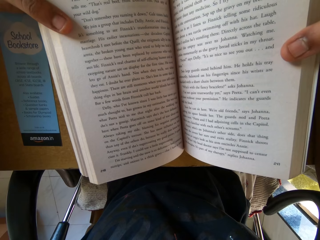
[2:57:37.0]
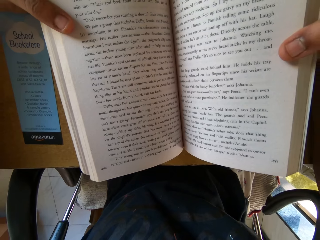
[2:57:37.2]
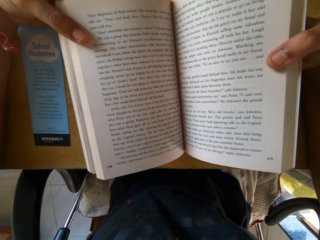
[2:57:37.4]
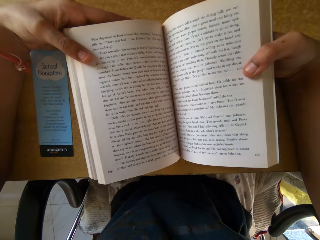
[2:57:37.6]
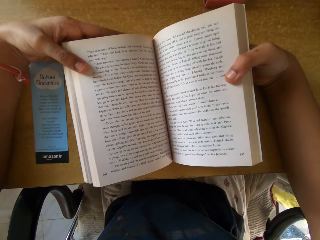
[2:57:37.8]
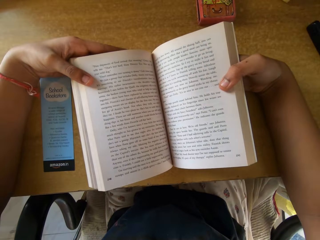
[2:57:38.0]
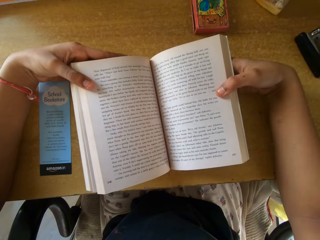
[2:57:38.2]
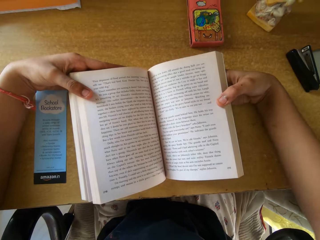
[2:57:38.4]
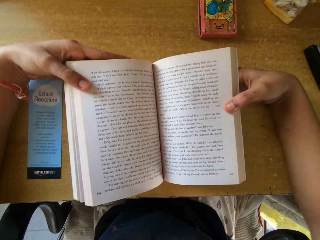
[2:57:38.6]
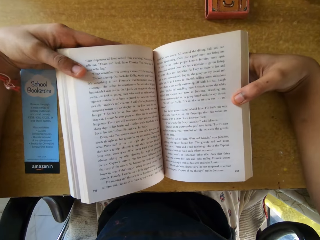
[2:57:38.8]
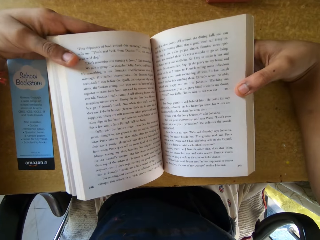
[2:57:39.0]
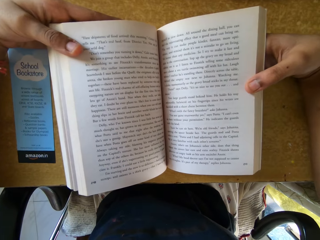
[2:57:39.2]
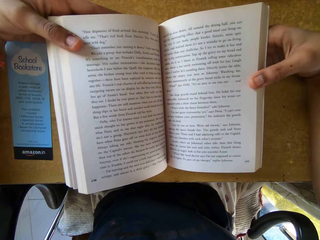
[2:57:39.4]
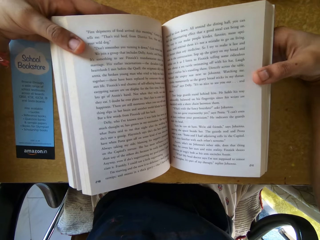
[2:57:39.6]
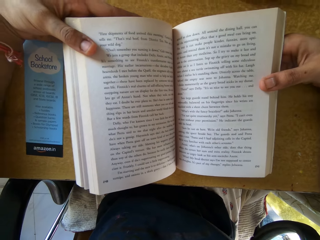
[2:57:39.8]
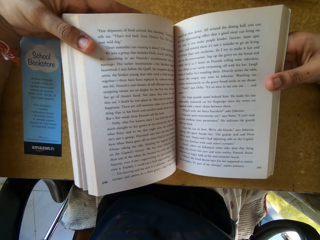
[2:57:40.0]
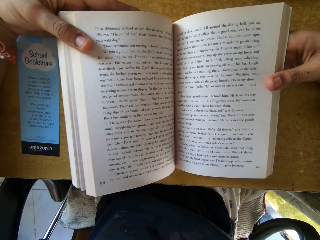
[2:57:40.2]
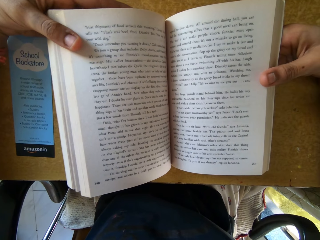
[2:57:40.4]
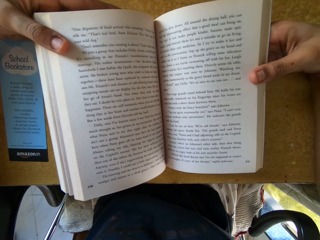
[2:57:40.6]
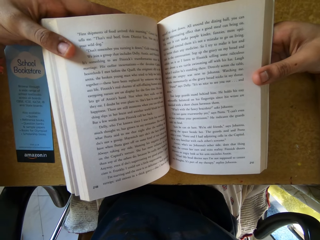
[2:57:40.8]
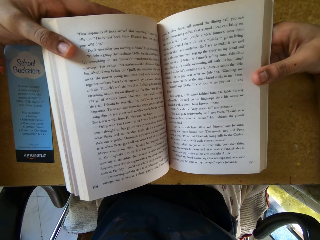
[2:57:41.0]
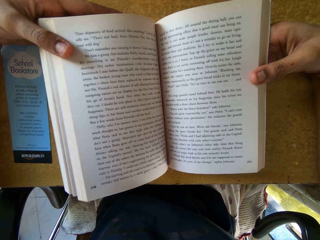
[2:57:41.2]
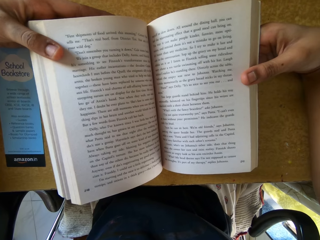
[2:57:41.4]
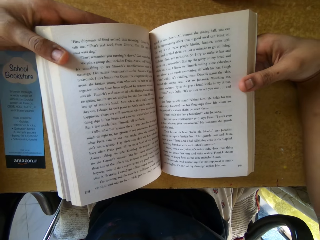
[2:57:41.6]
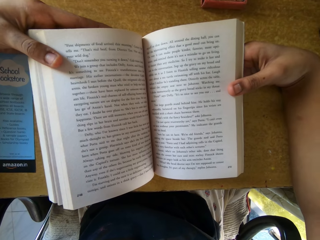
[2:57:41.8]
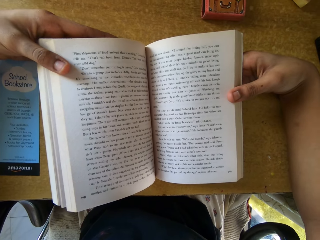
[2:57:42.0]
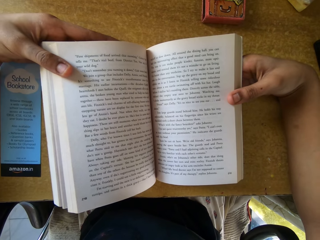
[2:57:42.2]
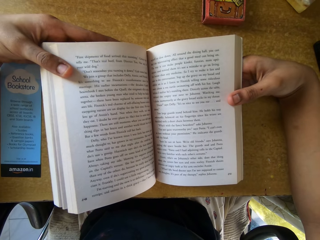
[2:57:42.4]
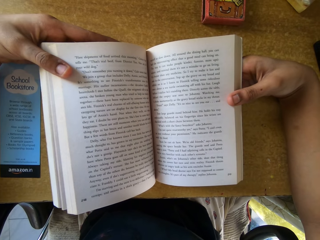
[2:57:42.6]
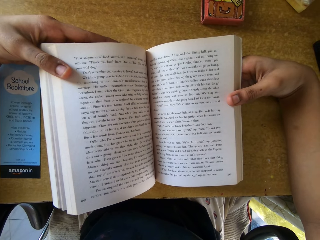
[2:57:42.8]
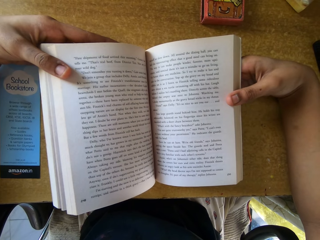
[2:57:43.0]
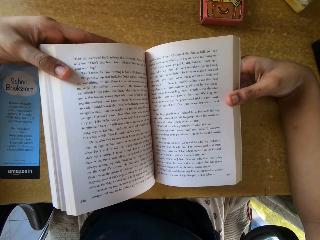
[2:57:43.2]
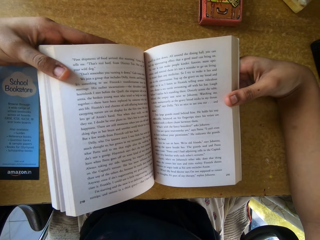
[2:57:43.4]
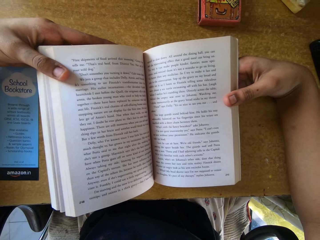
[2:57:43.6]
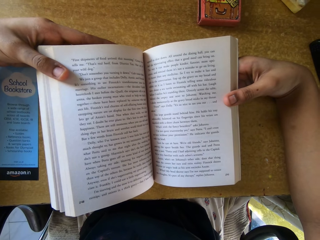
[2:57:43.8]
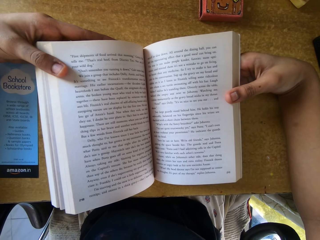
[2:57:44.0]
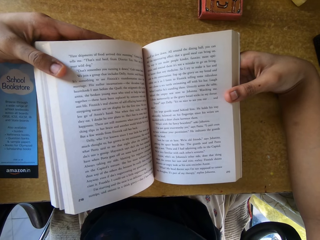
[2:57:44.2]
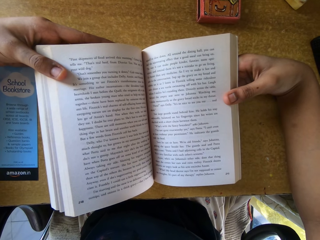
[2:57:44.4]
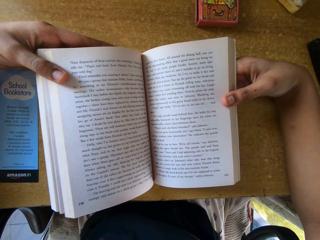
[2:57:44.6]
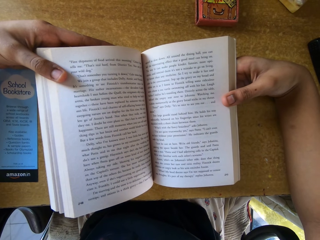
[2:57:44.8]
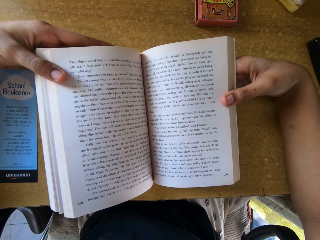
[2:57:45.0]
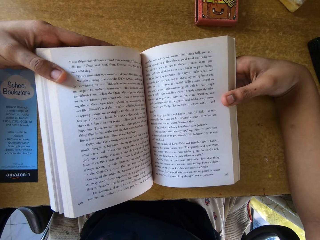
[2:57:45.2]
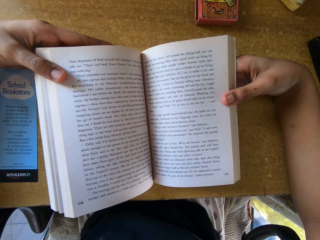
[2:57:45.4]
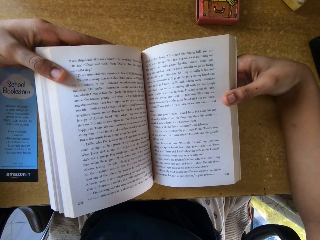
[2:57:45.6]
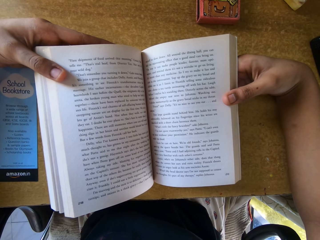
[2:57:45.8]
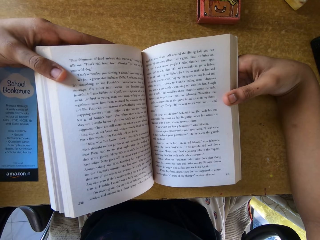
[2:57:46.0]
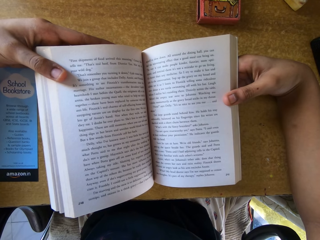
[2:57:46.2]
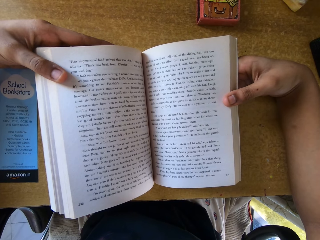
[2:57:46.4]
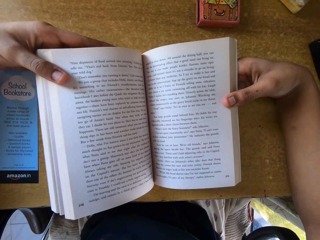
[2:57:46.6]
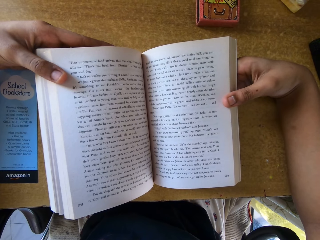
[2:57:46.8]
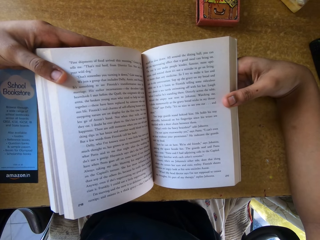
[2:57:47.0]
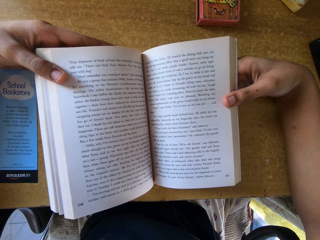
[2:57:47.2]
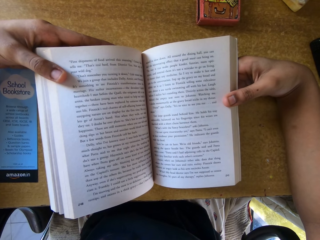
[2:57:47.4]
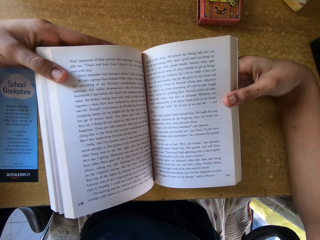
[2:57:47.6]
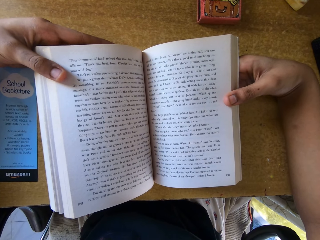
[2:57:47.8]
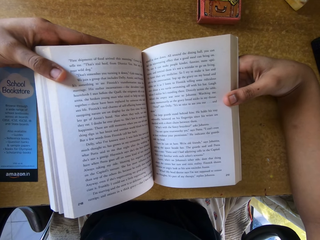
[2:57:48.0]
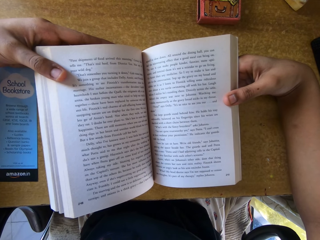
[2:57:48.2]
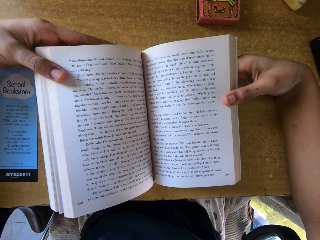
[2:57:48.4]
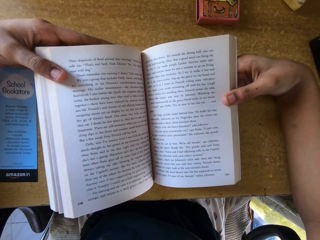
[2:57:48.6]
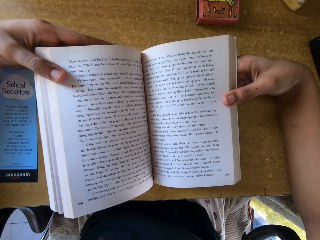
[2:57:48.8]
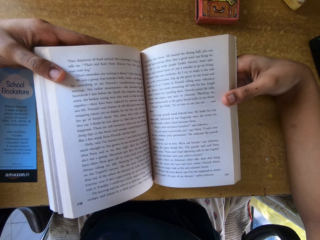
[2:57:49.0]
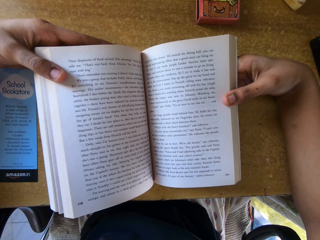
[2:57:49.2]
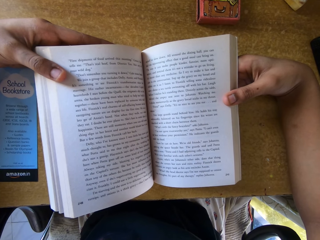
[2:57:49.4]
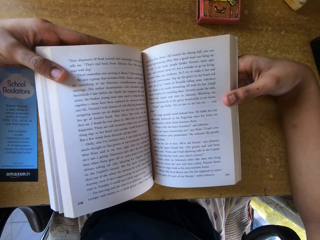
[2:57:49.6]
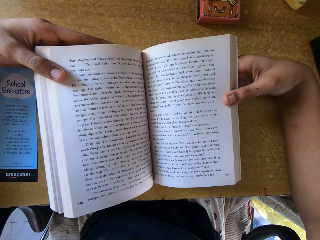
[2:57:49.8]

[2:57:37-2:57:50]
The camera wearer reads. They read again.

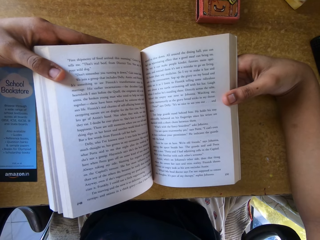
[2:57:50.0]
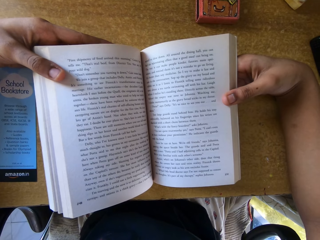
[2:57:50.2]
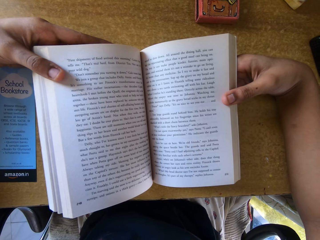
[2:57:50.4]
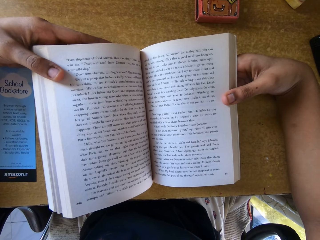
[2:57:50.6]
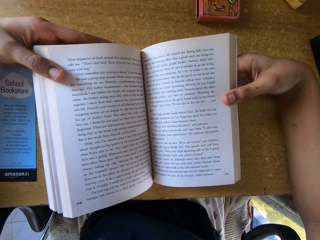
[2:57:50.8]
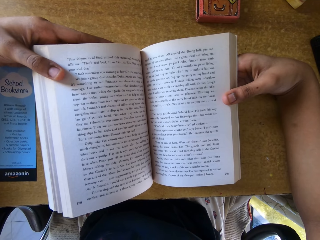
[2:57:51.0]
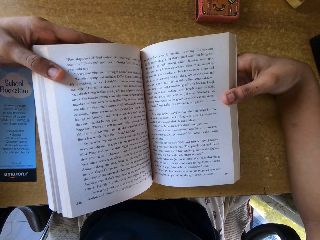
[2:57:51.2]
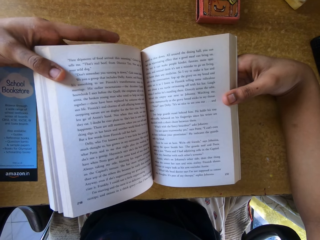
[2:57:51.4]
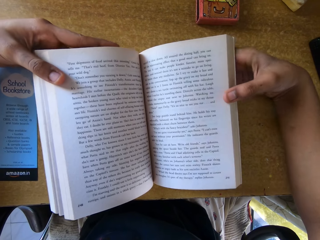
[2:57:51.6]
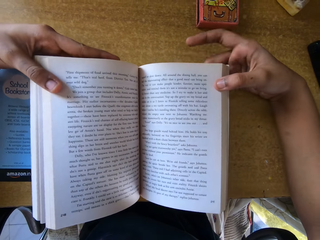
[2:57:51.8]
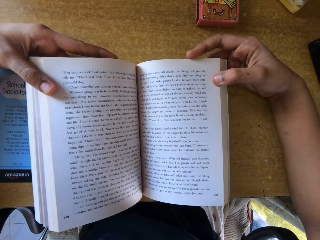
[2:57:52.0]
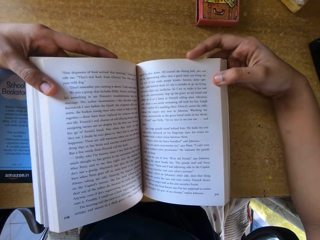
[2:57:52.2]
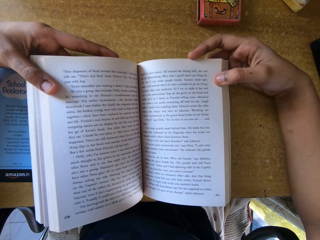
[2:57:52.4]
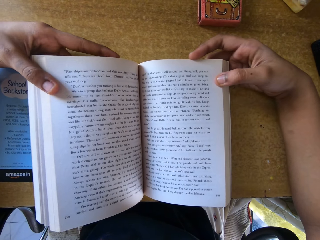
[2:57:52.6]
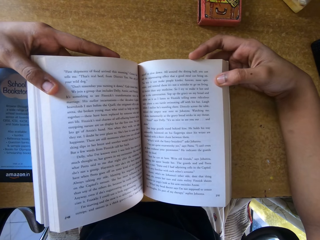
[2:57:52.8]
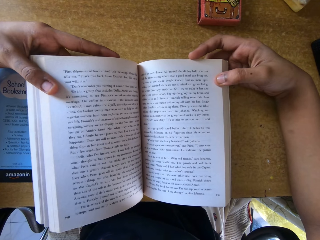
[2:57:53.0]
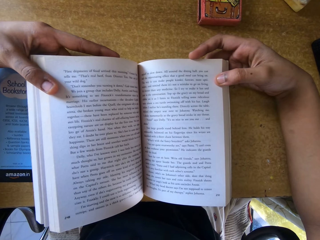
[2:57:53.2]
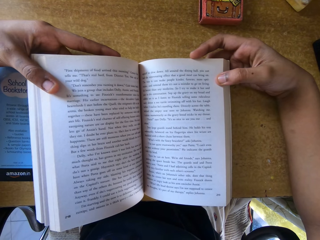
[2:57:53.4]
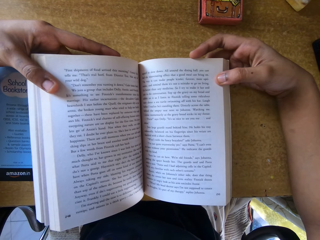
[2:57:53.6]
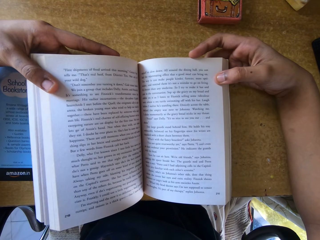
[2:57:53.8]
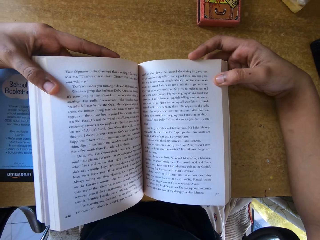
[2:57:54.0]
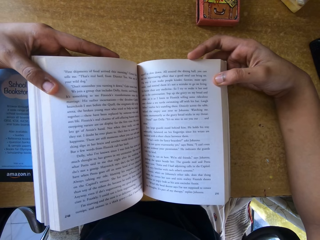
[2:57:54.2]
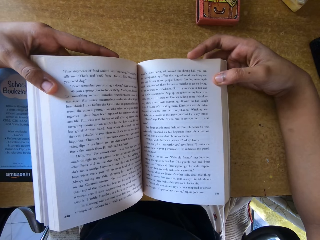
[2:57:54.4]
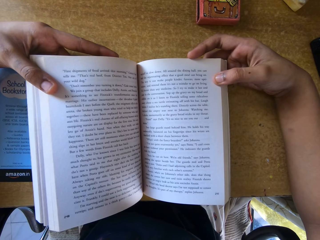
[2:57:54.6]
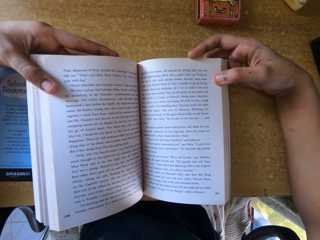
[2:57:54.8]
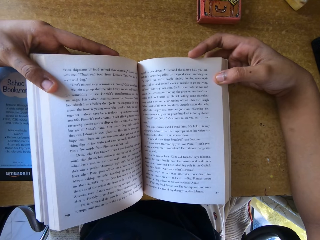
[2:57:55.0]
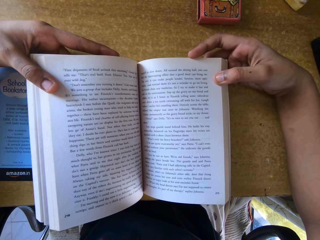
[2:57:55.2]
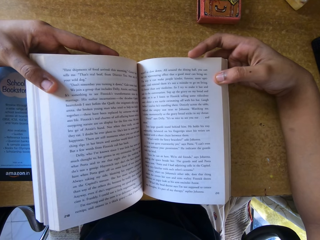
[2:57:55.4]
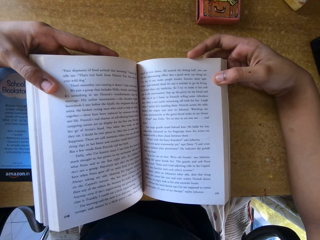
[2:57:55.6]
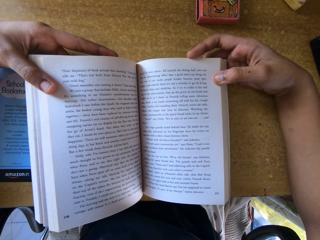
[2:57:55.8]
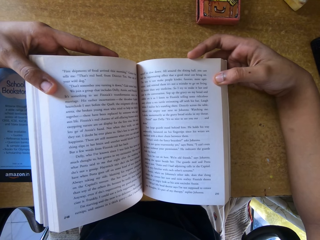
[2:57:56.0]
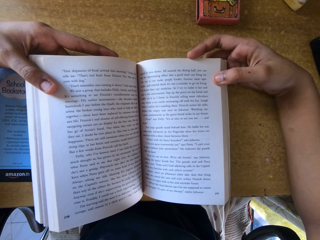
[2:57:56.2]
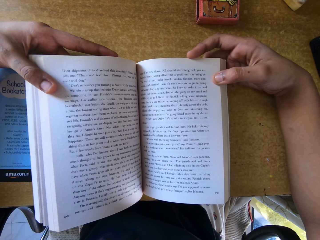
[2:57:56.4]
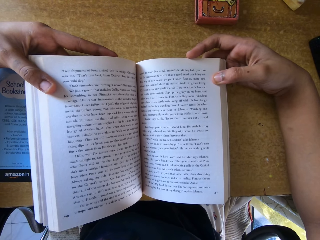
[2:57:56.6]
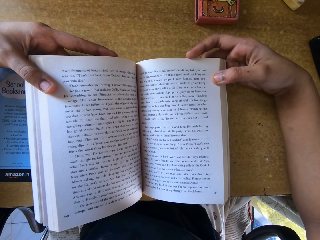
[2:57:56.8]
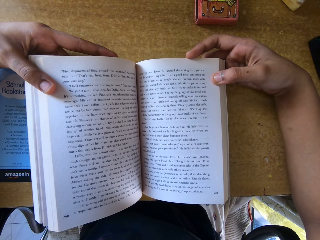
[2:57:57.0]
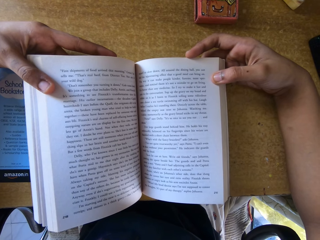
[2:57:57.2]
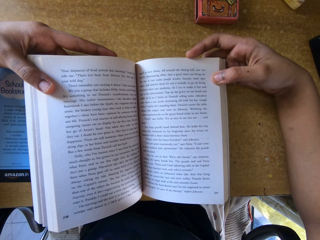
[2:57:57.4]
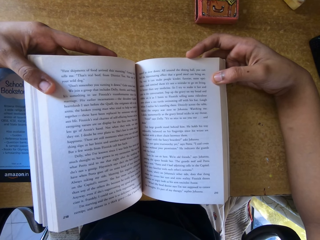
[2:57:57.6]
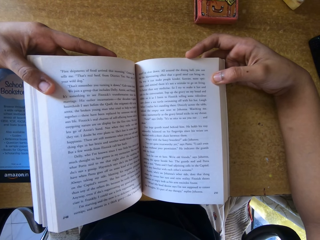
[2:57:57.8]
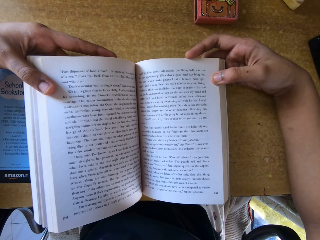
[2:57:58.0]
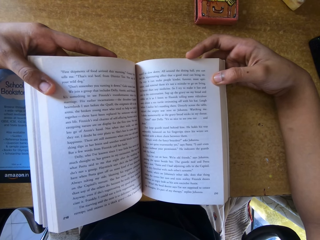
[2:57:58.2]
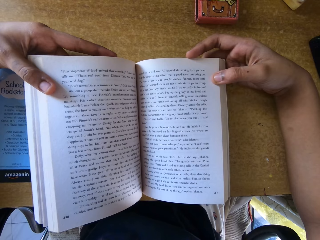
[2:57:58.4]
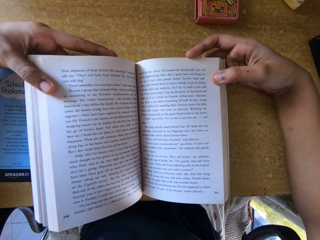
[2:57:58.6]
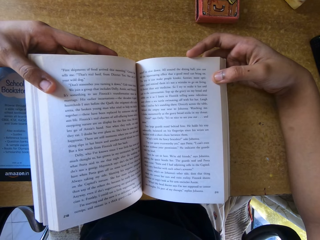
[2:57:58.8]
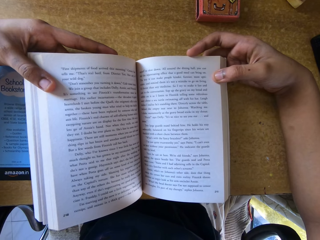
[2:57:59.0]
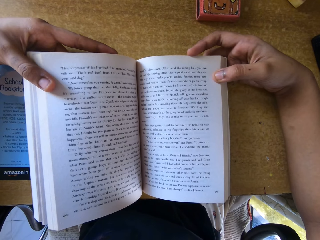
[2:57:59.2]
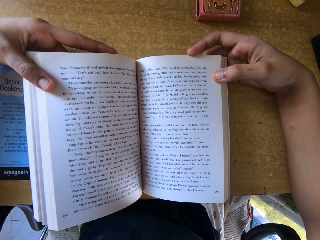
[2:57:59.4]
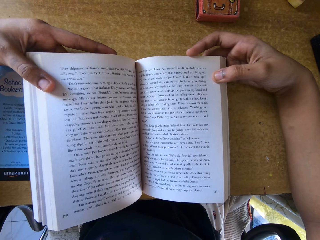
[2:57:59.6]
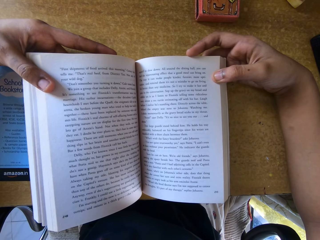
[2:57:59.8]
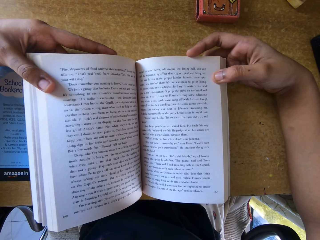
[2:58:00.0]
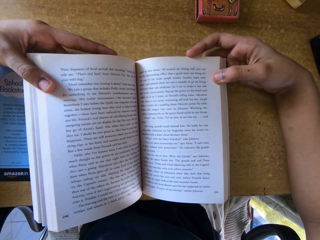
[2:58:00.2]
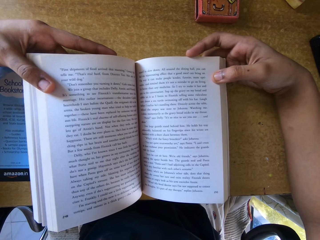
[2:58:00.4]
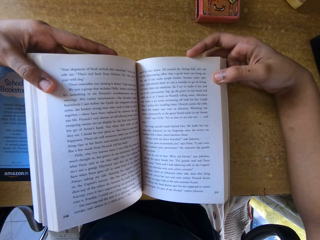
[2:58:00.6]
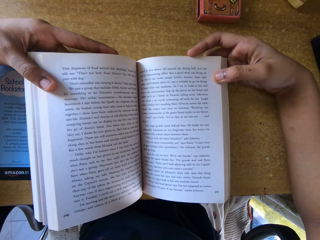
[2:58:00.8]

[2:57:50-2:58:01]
The camera wearer reads.
